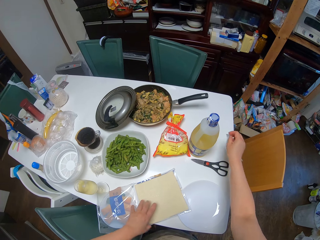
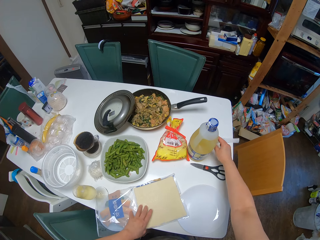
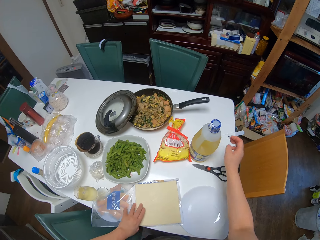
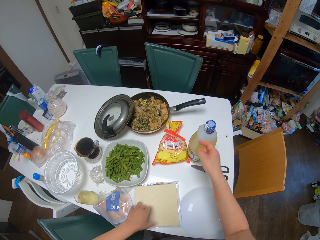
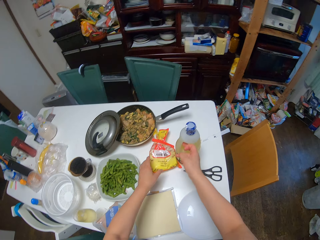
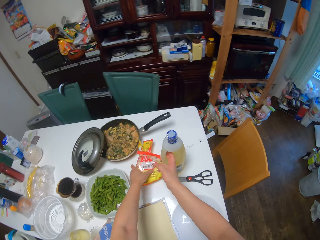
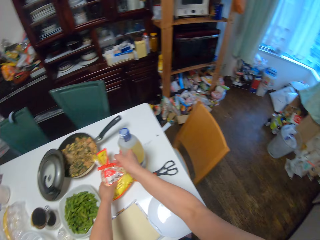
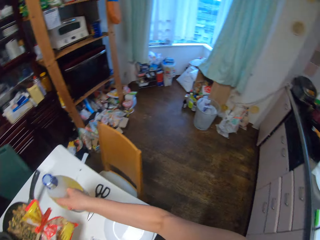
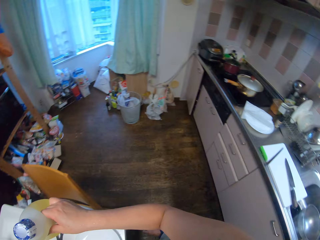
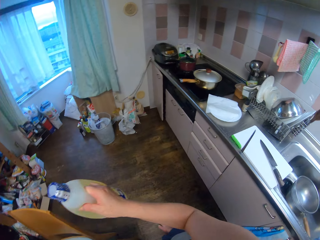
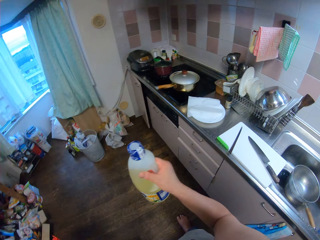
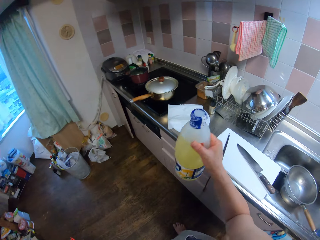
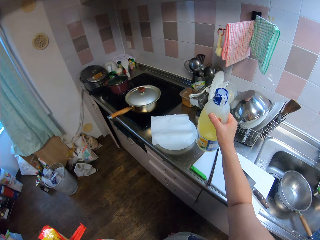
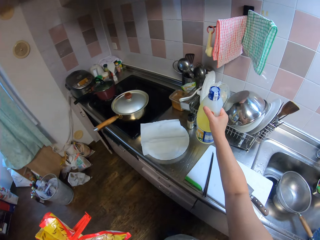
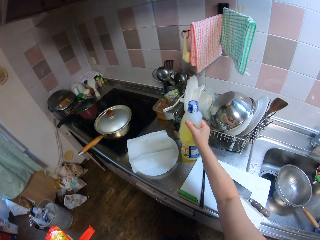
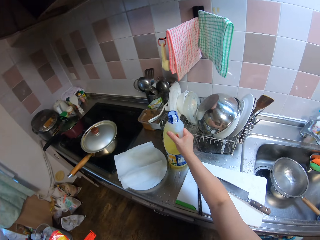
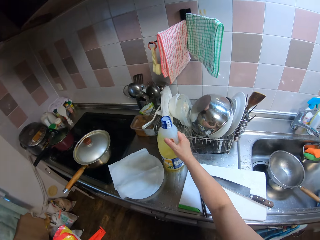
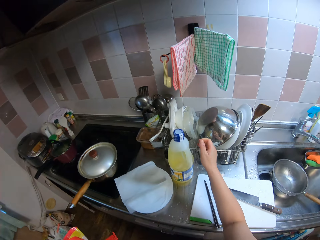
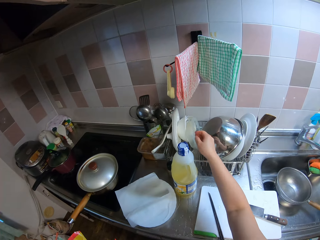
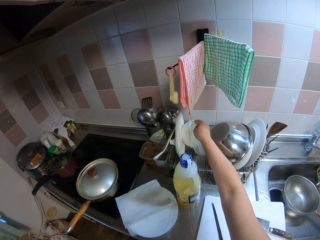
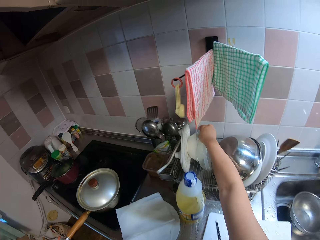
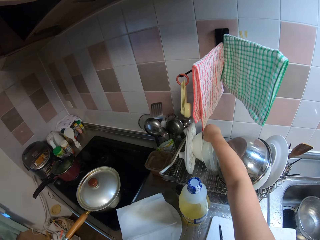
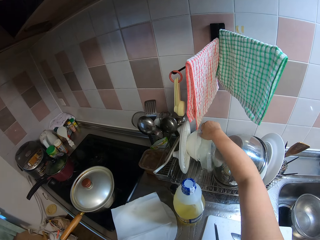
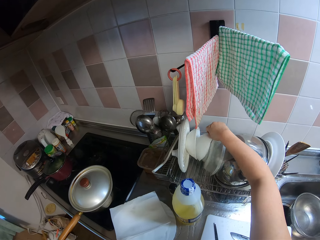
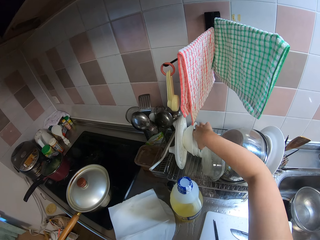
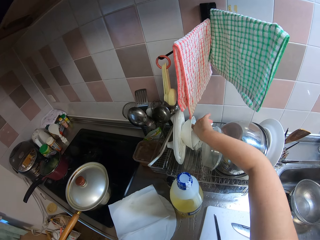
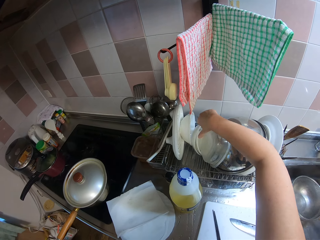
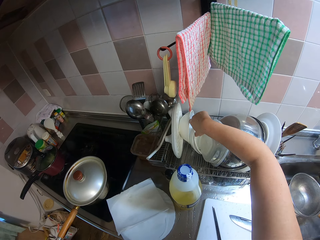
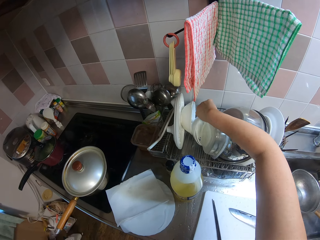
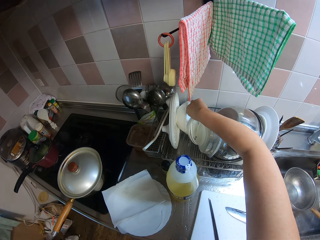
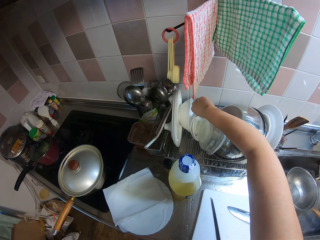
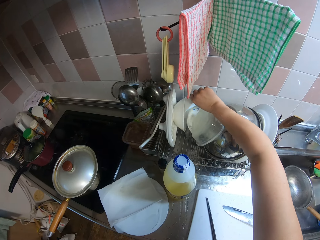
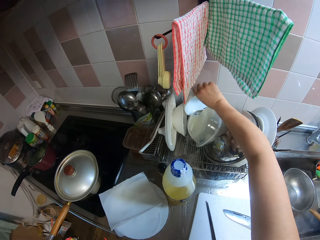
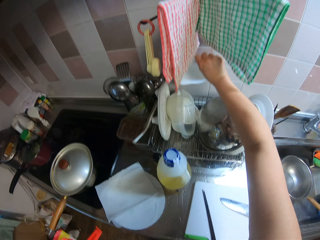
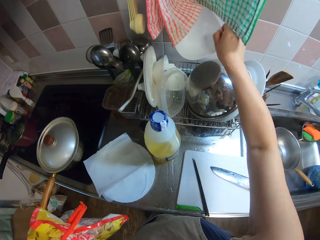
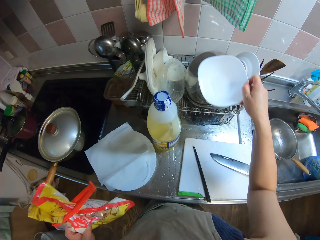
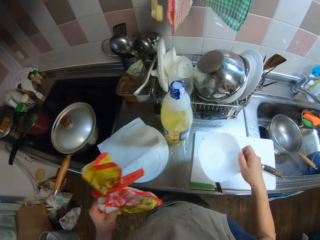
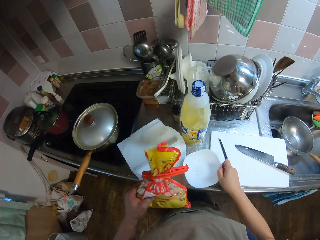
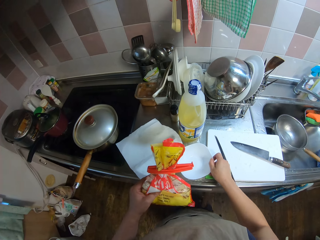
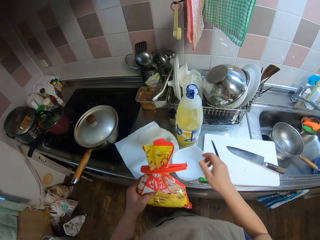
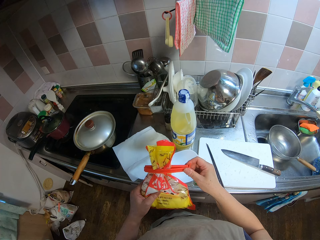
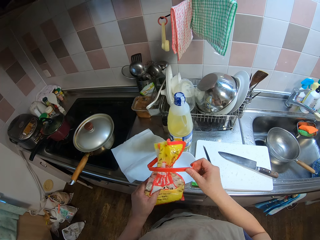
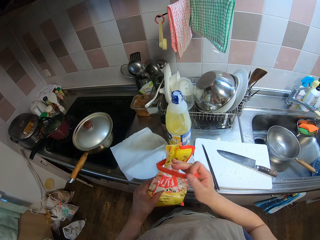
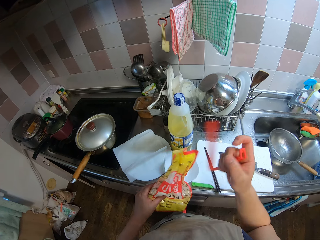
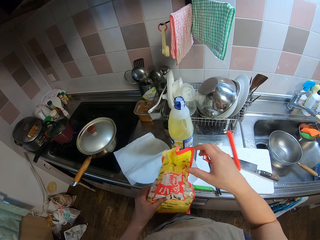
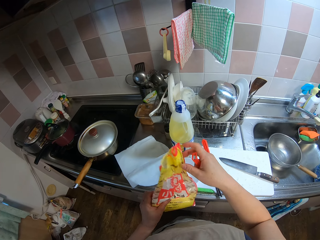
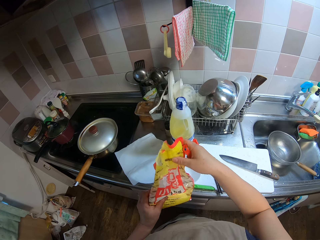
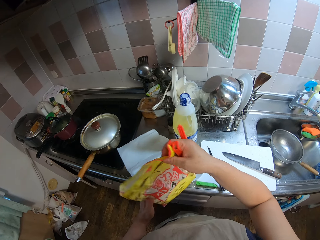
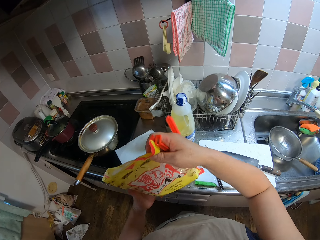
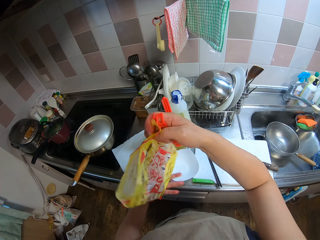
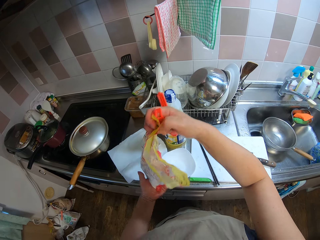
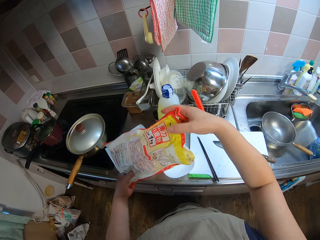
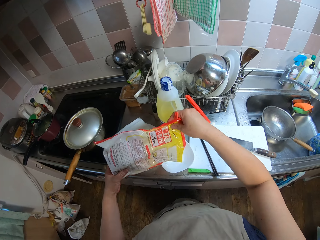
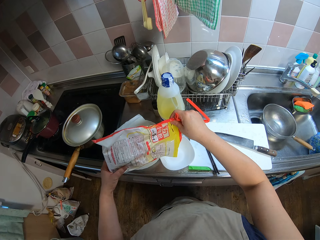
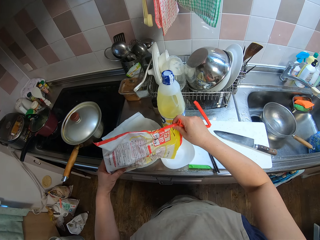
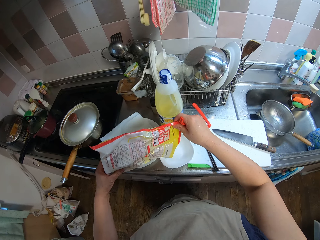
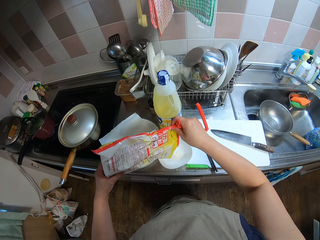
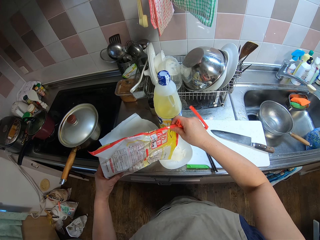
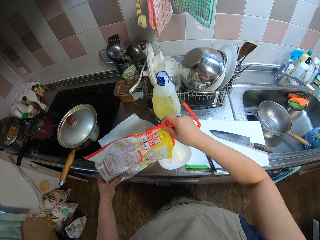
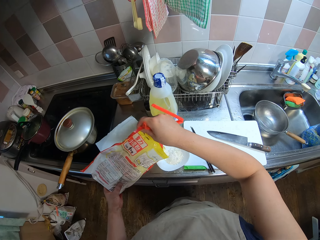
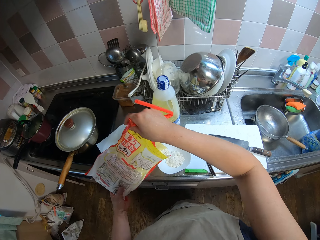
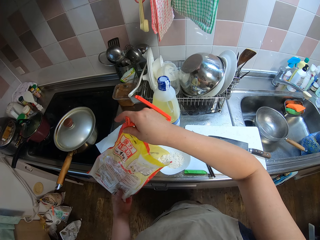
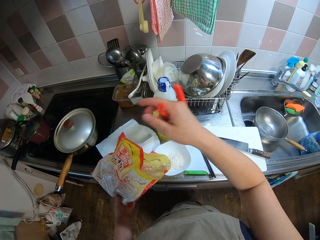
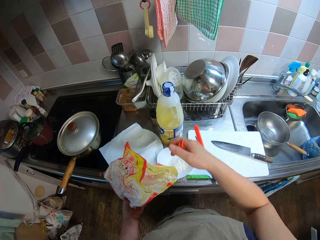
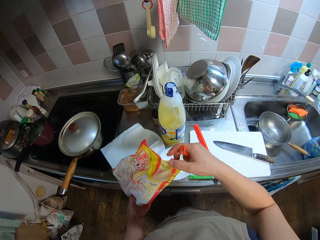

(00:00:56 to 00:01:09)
The camera wearer puts a piece of paper on the table. She picks up the bottle of oil from the table with her right hand and picks up the pack of flour from the table with her left hand. She drops the bottle of oil on the counter. She picks up another plate from a rack with her right hand. She drops the other plate on the counter. She opens the pack of flour. She pours the flour in the other plate.

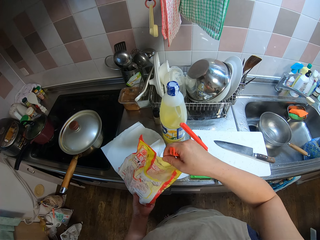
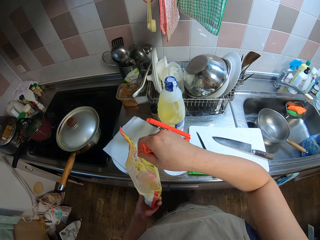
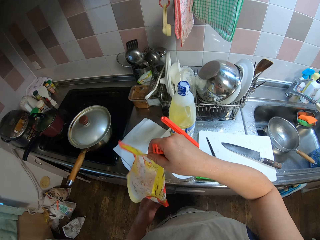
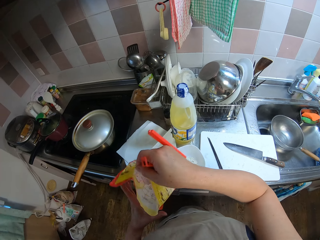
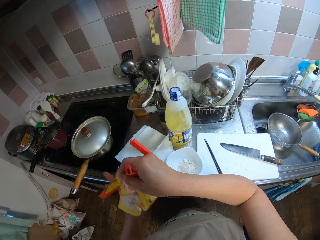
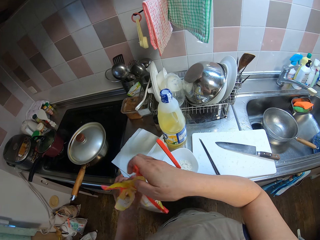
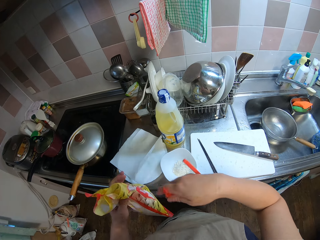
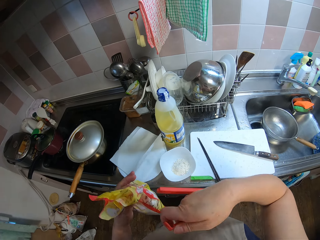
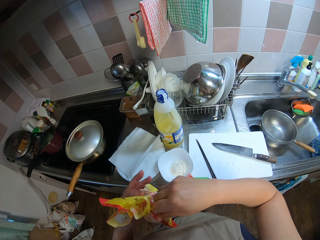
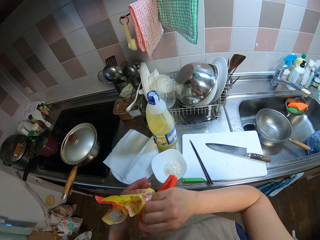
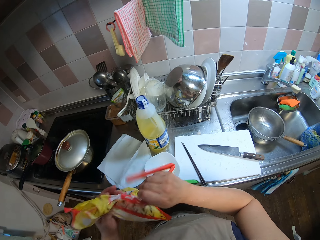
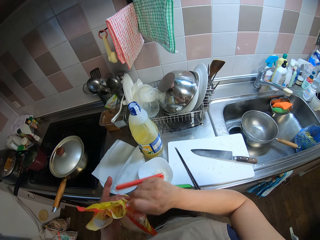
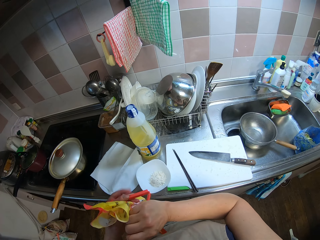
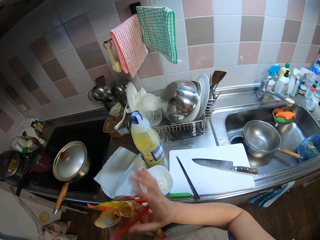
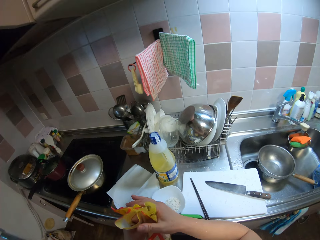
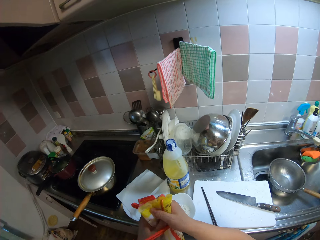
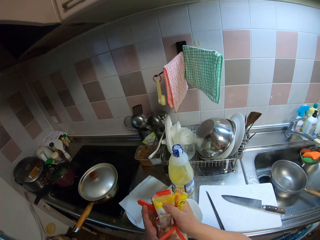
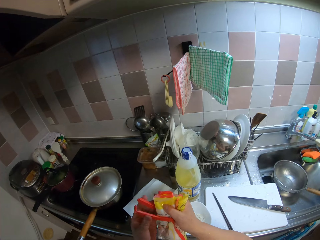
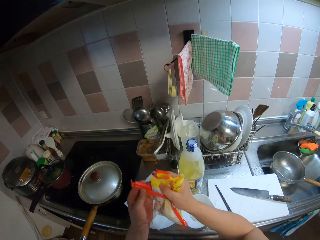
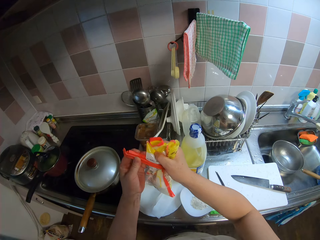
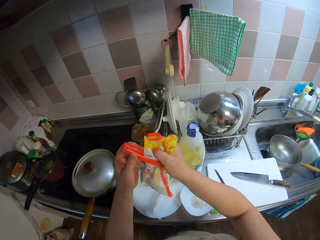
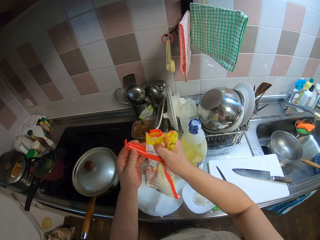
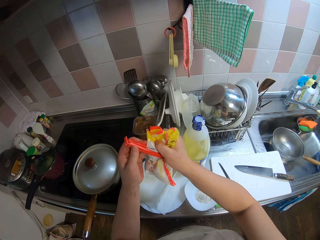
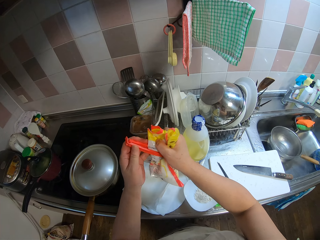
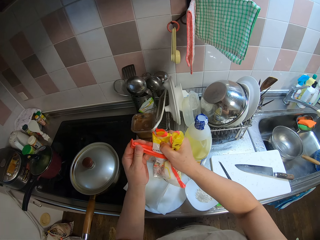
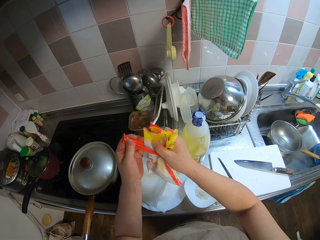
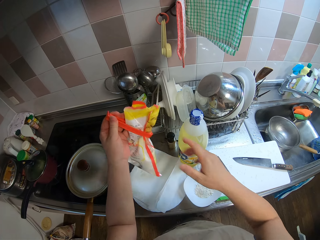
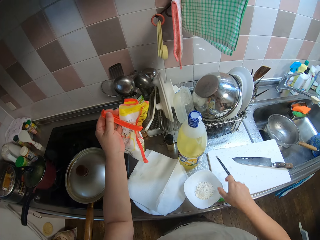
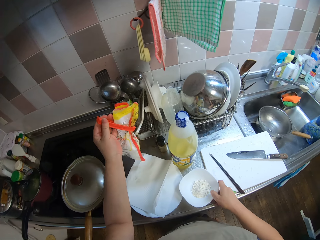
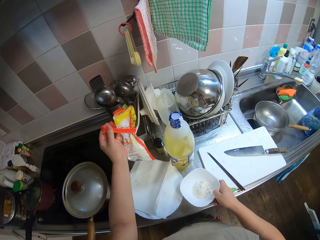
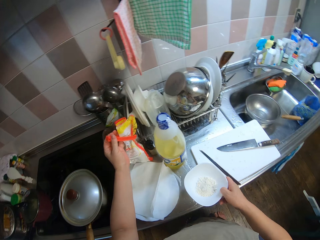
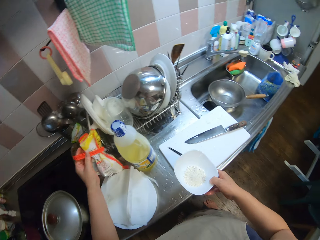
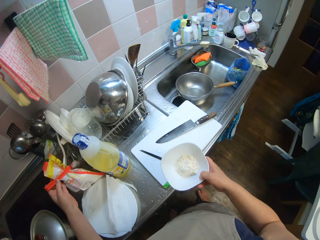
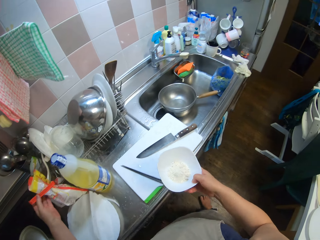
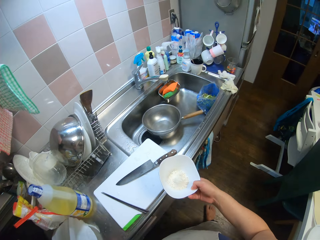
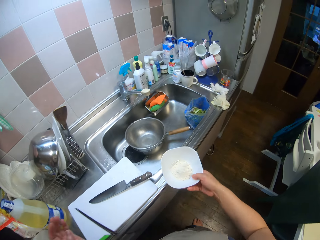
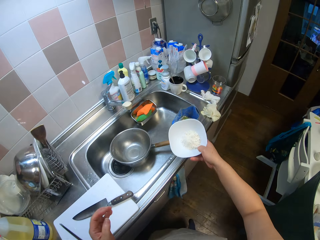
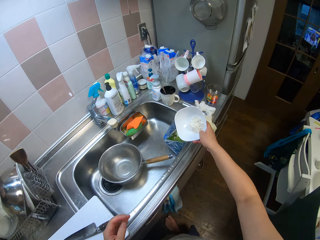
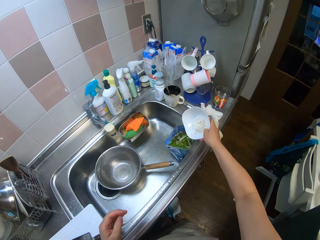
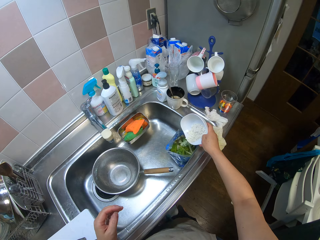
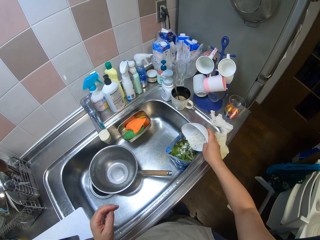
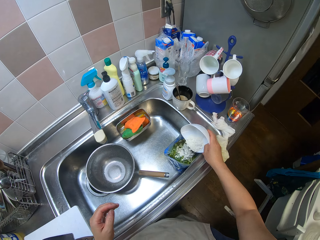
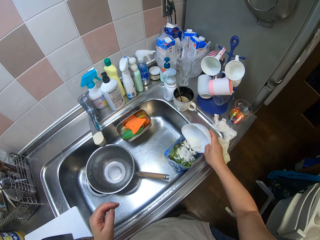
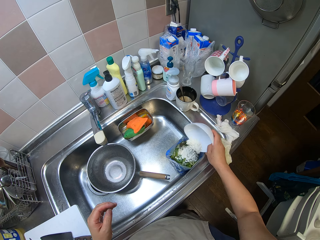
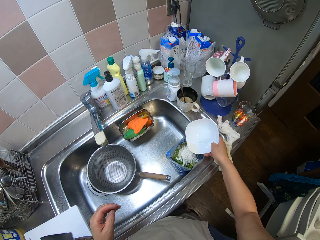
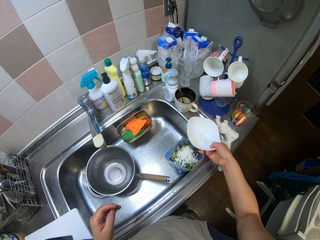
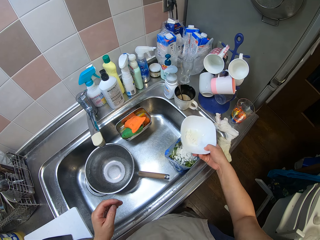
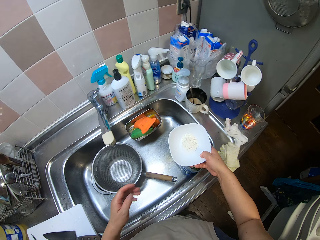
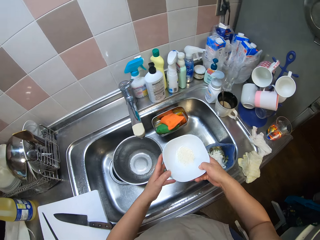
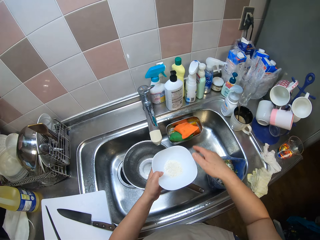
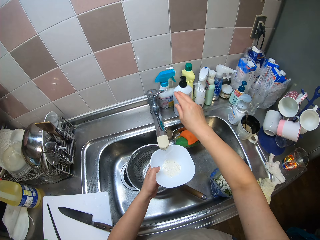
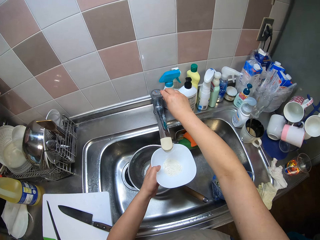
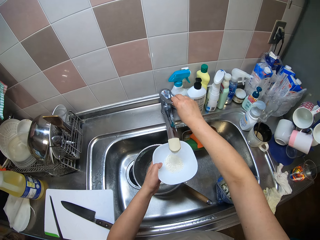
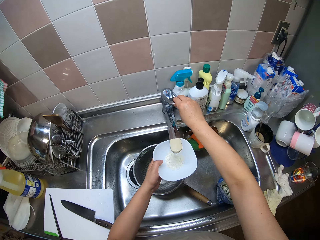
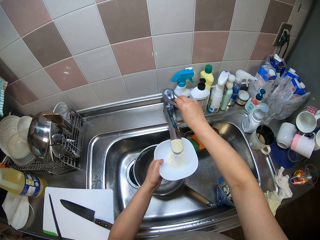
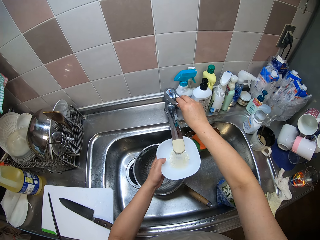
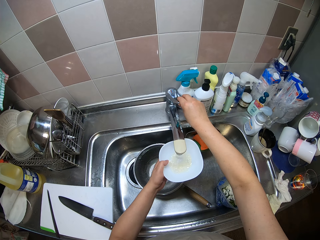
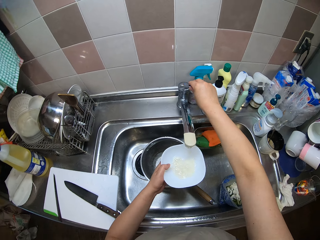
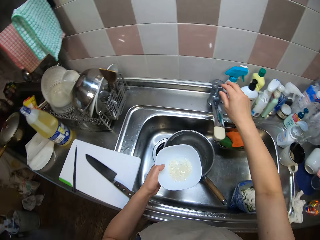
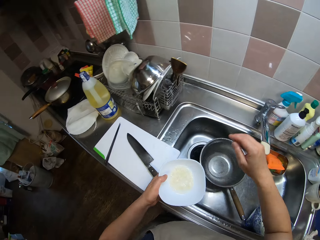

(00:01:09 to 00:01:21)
The camera wearer closes the pack of flour. She drops the pack of flour on the counter. She picks up the other plate from the counter with her right hand. She pours some of the flour on the other plate in a waste bag. She passes the other plate to her left hand. She opens the tap with her right hand. She puts water in the other plate. She closes the tap with her right hand.
